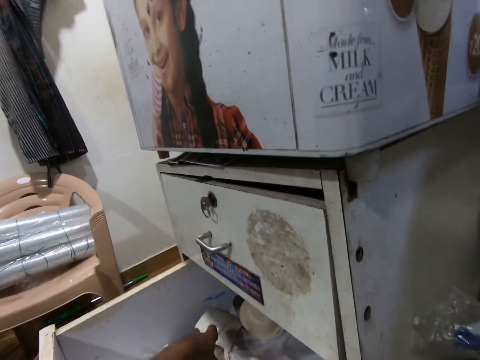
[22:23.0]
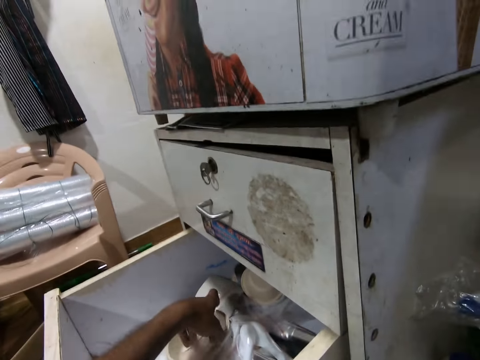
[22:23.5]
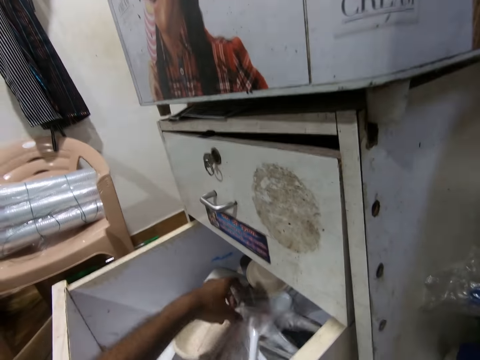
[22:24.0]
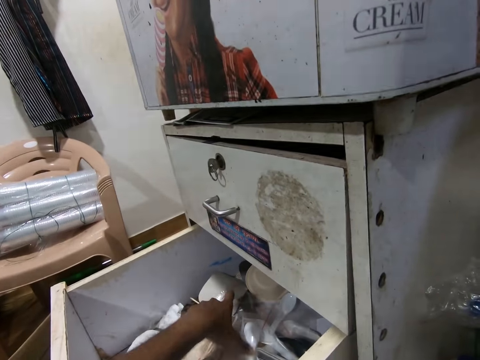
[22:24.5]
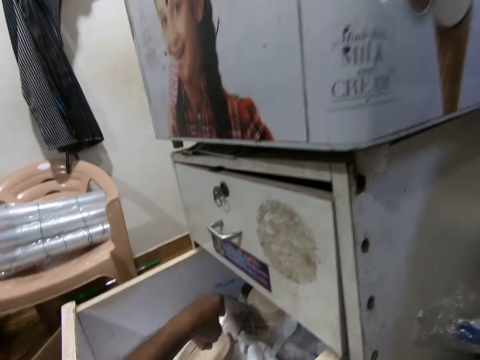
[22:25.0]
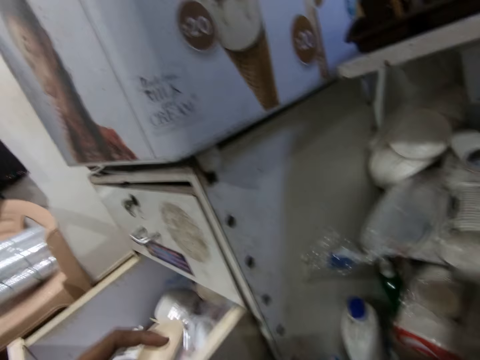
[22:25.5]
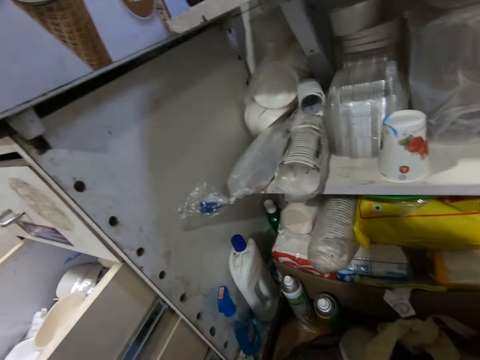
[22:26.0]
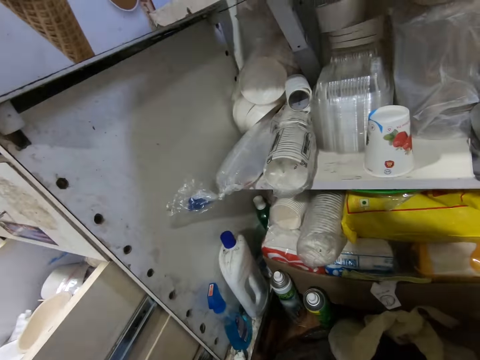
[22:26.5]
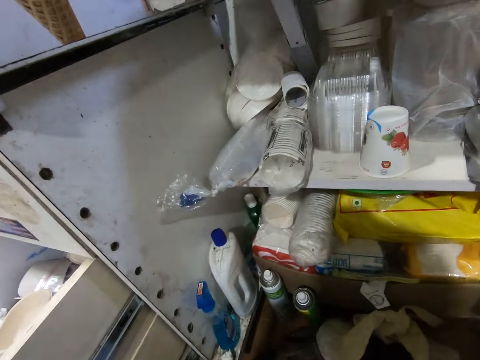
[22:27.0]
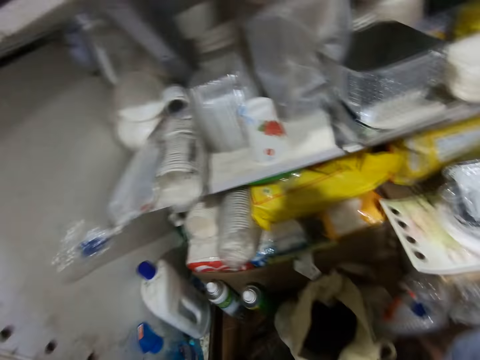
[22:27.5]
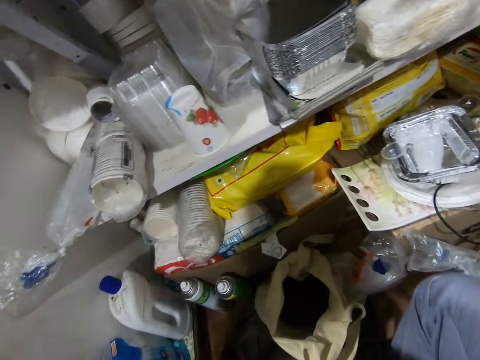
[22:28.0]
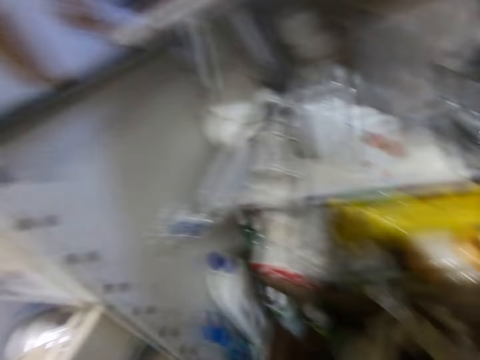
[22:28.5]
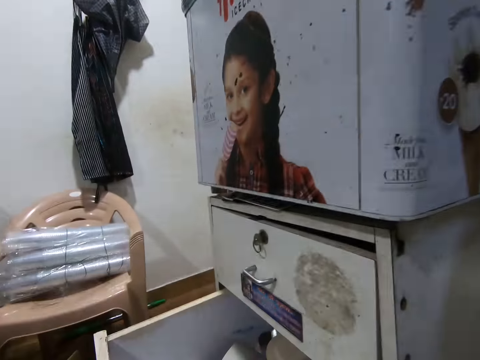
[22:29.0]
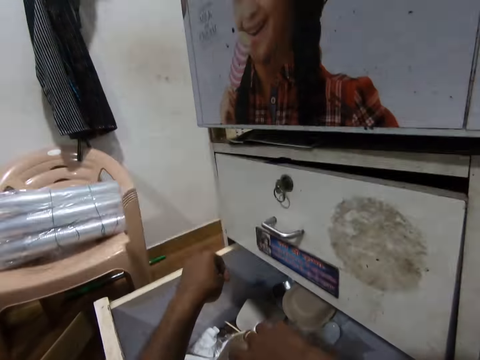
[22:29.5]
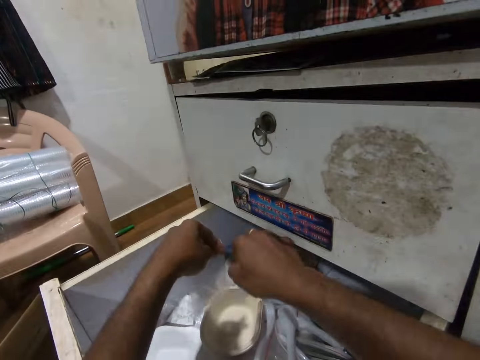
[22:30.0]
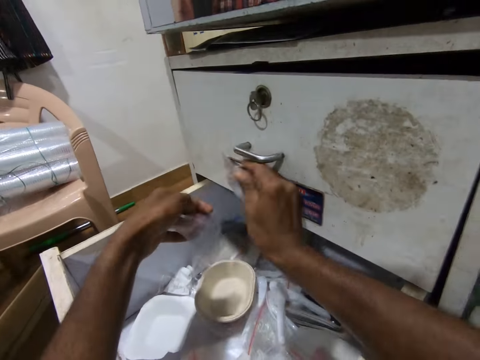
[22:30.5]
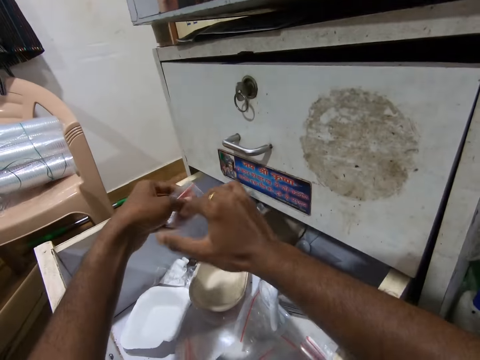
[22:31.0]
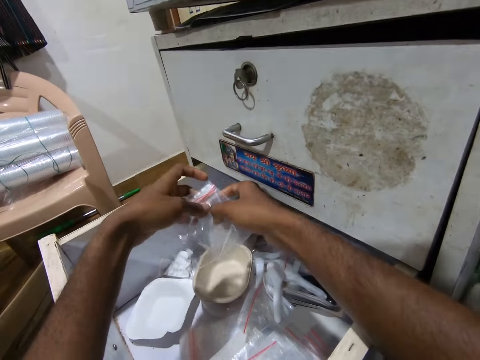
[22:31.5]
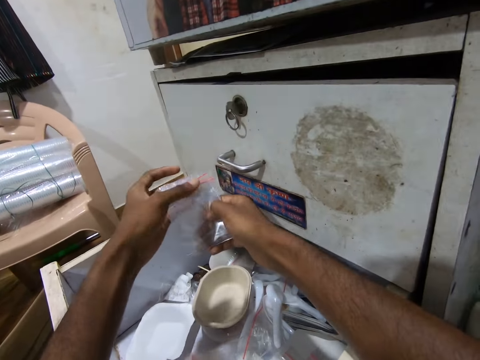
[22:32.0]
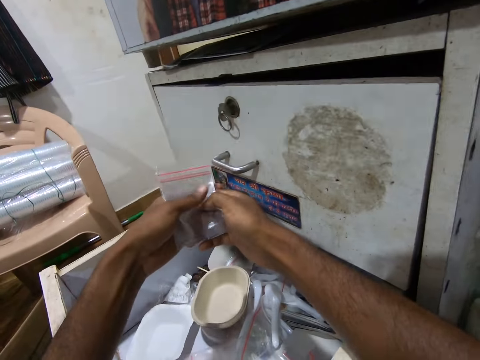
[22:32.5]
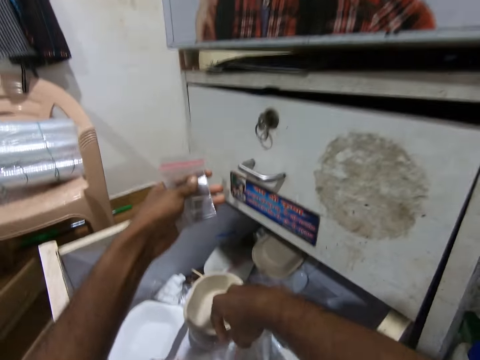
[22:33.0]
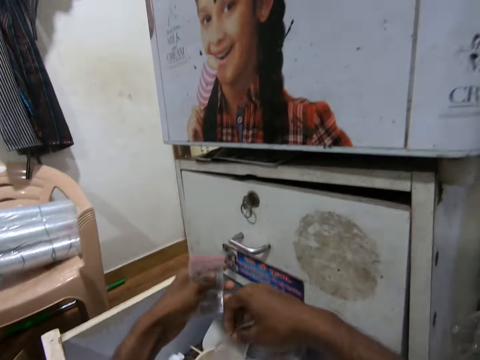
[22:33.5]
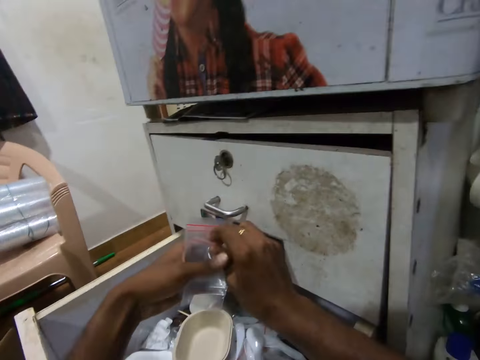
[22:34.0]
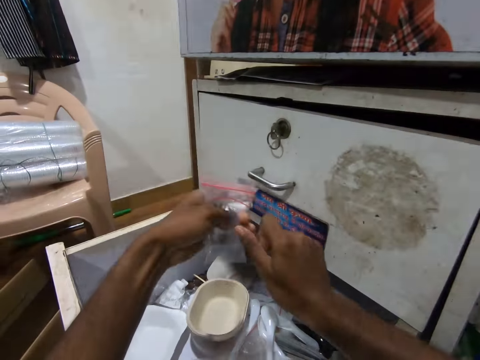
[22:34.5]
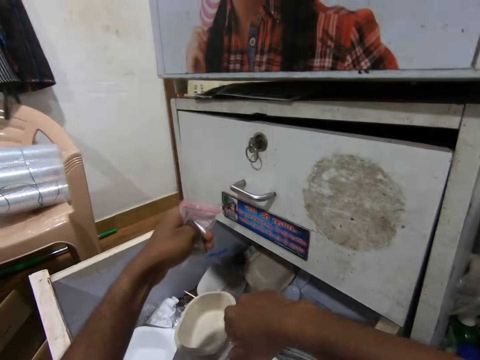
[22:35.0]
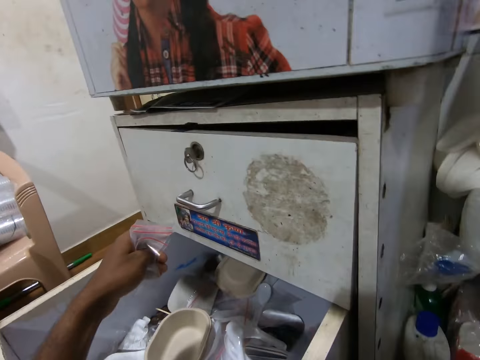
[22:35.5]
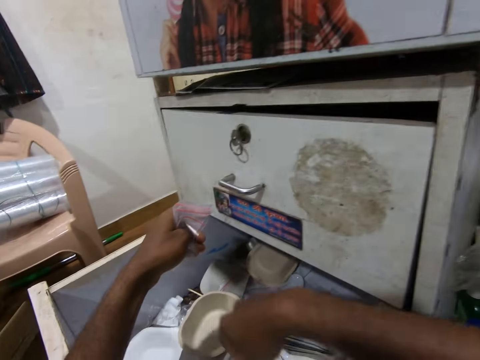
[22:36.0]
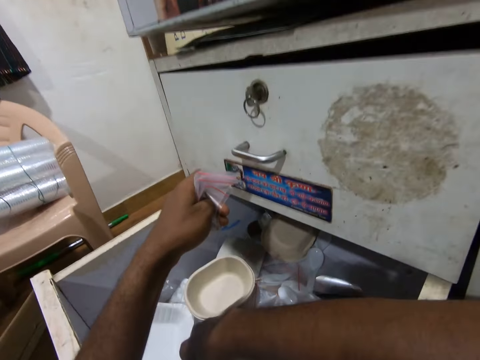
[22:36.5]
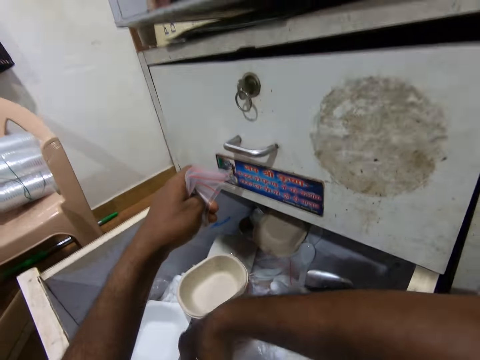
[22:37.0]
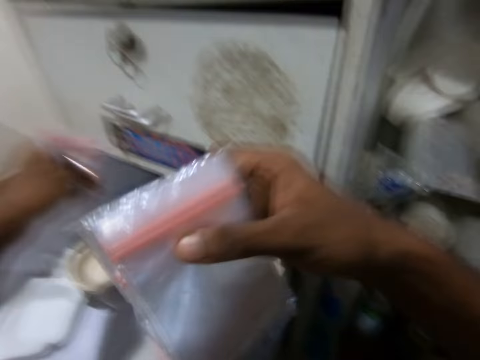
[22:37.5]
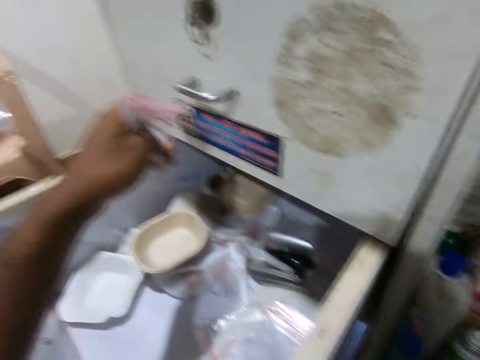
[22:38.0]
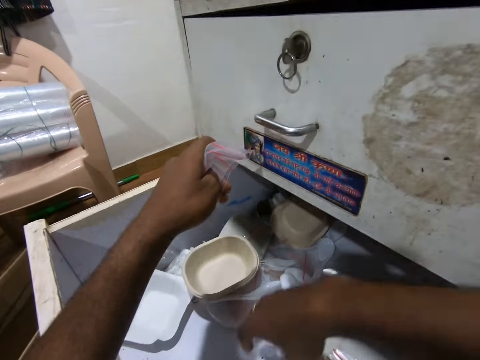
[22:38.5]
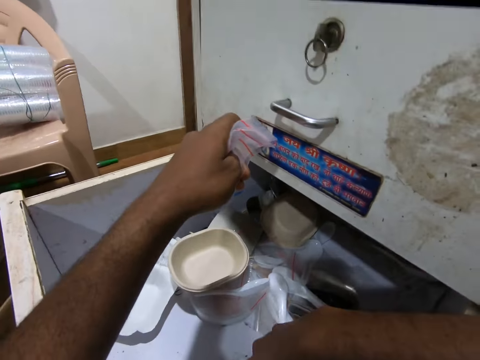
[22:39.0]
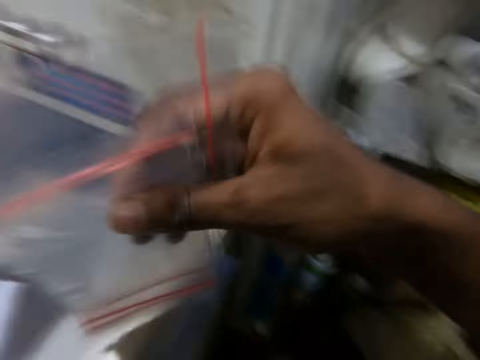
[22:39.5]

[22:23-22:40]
The camera wearer picks a plastic spoon from a plastic plate in the drawer with his left hand. He throws the plastic spoon into the drawer with his left hand. A person converses with the camera wearer. The camera wearer picks a polythene pack from the drawer with his left hand. He looks around. He places both hands on the drawer in the cabinet. He picks a polythene pack from the drawer with his right hand. He places the polythene pack on his left hand with his right hand. He holds the polythene packs with both hands. He removes his right hand from the polythene packs in his left hand. He picks a polythene pack from the drawer with his right hand. He places the polythene pack on his left hand with his right hand. He removes his right hand from the drawer in the cabinet. He places his right hand on the drawer in the cabinet. He picks a pack of polythene packs from the drawer with his right hand. He removes his right hand from the drawer in the cabinet. He picks some polythene packs from the drawer with his right hand.

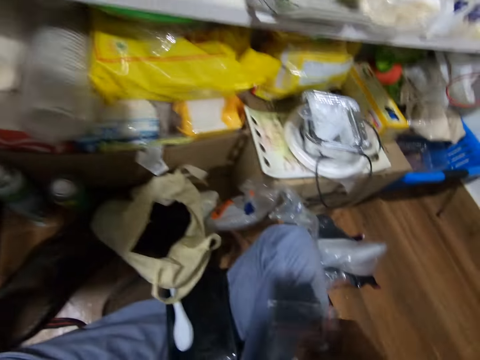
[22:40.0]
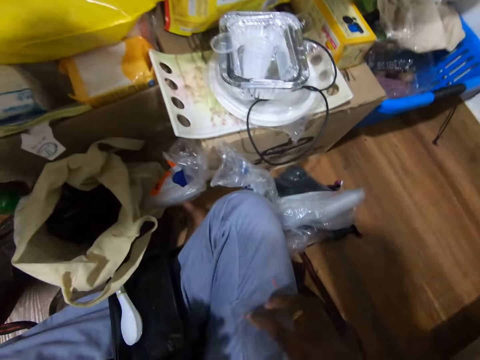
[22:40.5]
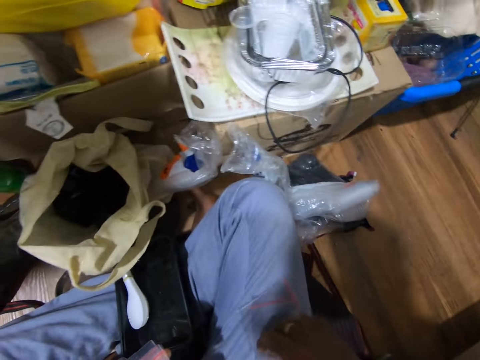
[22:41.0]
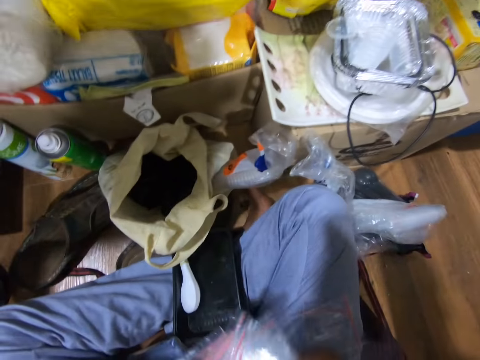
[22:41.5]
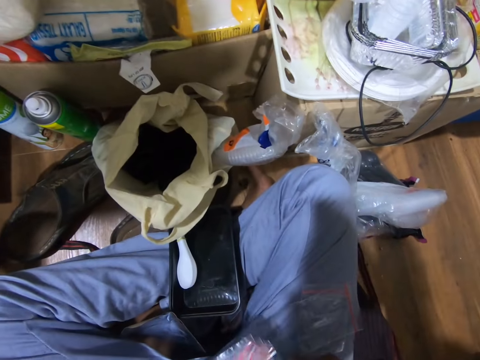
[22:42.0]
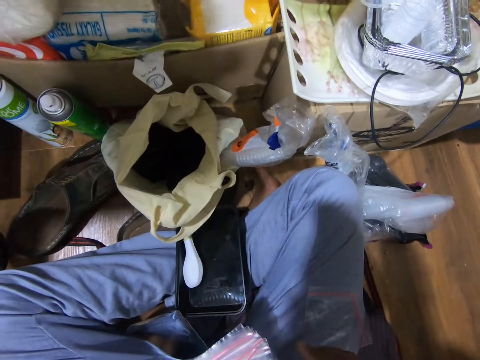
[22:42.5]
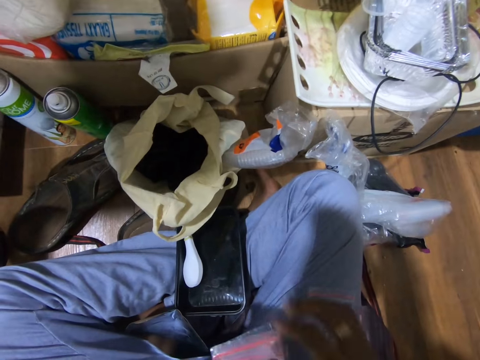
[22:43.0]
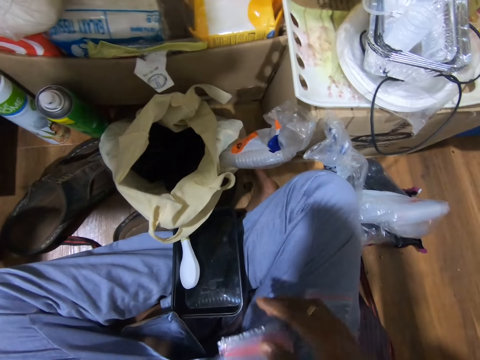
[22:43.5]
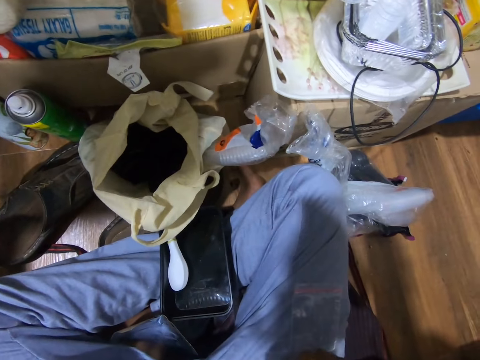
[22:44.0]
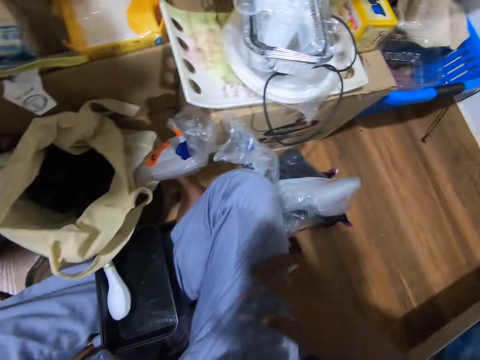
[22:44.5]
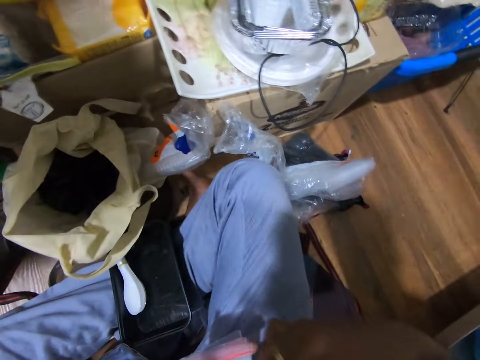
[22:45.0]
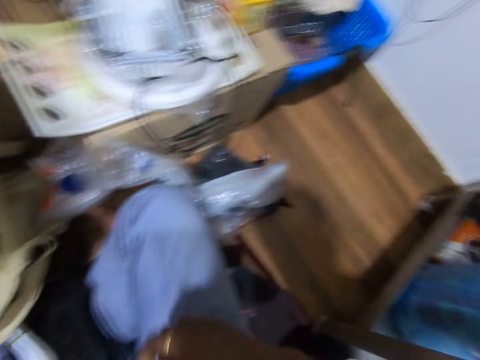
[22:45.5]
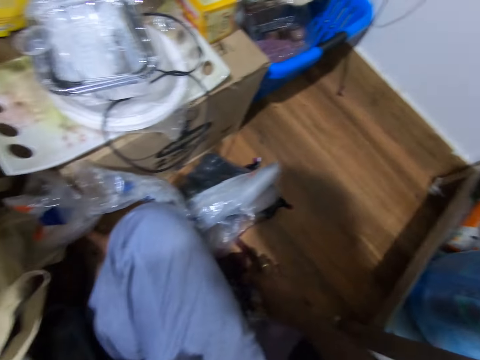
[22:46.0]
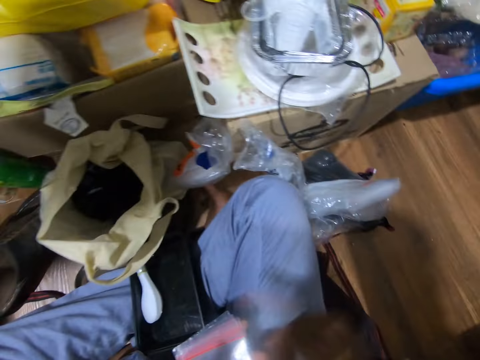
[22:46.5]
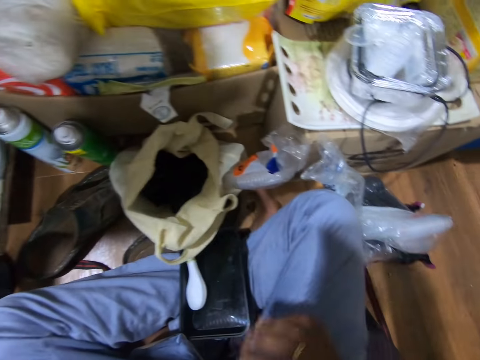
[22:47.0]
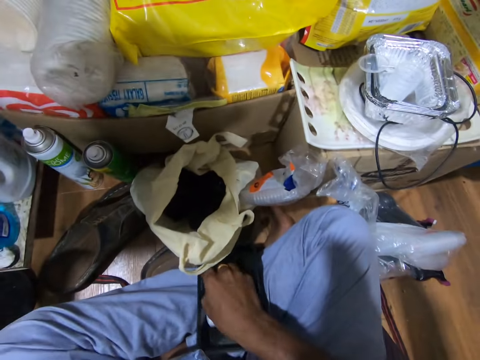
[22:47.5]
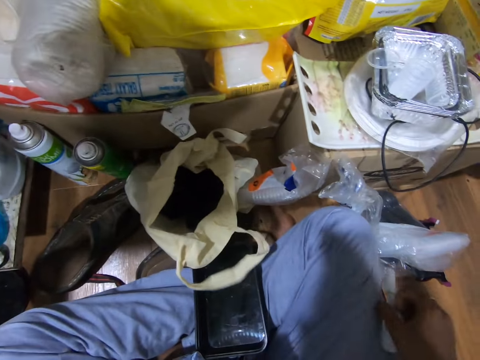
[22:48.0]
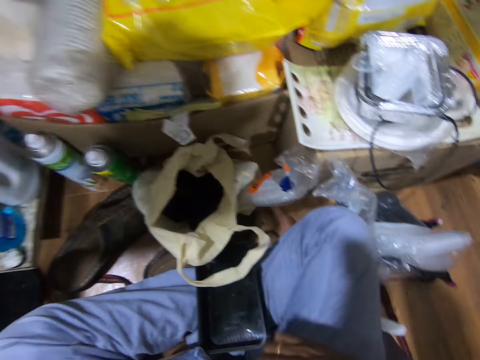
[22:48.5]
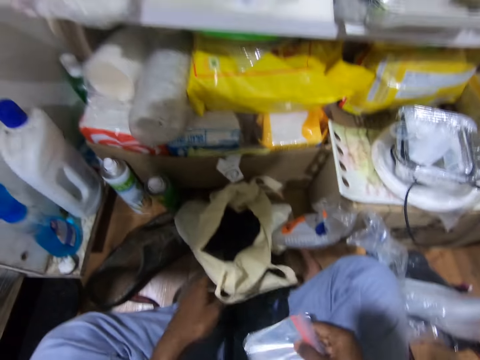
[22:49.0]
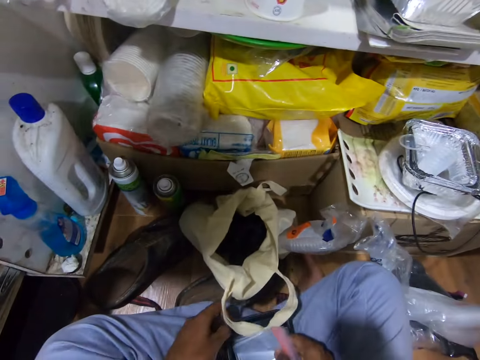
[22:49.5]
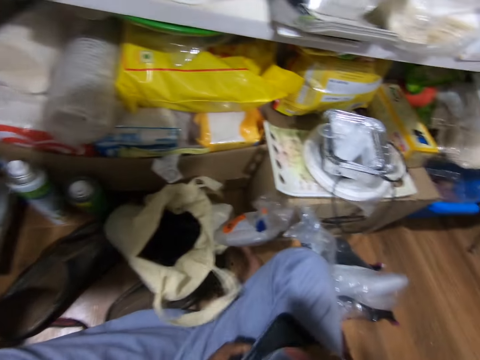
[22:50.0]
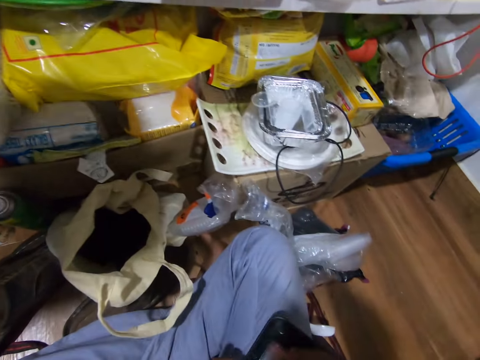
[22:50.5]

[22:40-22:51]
The camera wearer places the polythene packs on his right lap with his right hand. He picks some polythene packs from his right lap with his right hand. He places the polythene packs in his left hand with his right hand. He arranges the polythene packs in his left hand with his right hand. He picks a polythene pack from his right lap with his right hand. He places the polythene pack in his left hand with his right hand. He picks a polythene pack from a bag on the floor with his right hand. He places the polythene pack in his left hand with his right hand. He arranges the polythene packs in his left hand with his right hand. He picks a pack of plastic spoons from a black tray on his legs with his right hand. He places the pack of plastic spoons on the bag on the floor with his right hand. He picks the black tray from his legs with both hands. He places the black tray on his right lap with both hands.
